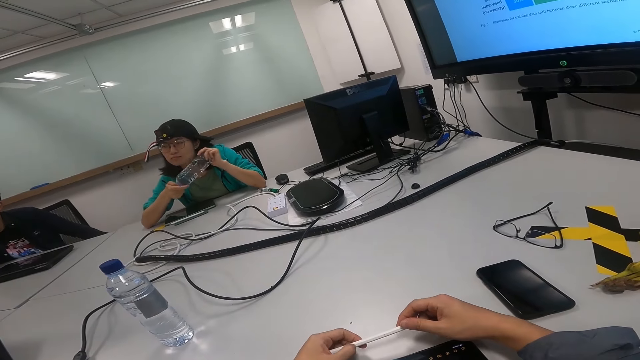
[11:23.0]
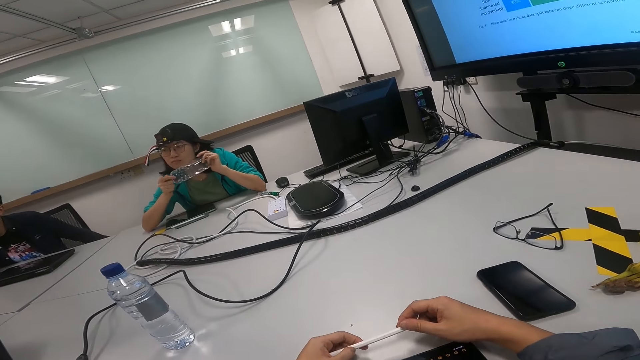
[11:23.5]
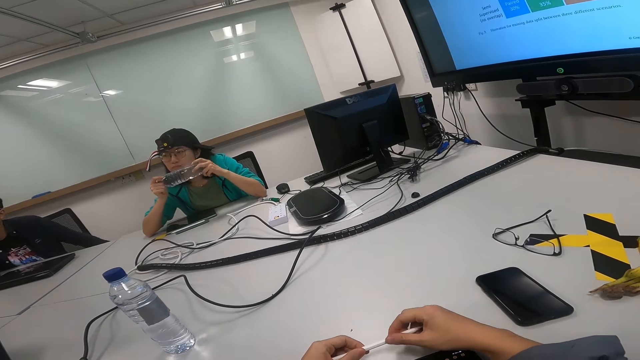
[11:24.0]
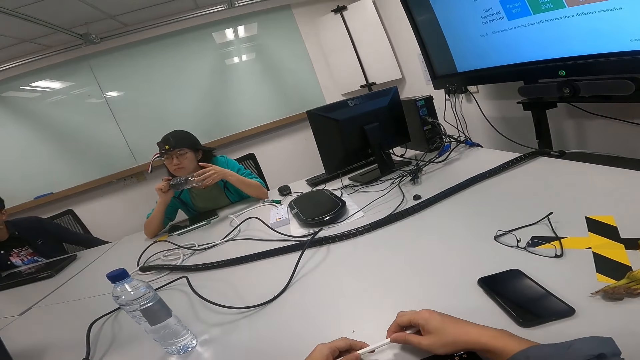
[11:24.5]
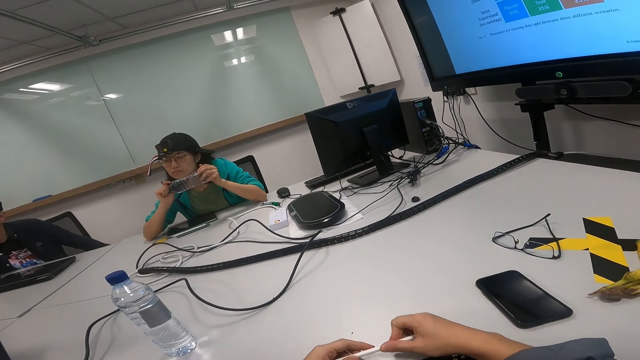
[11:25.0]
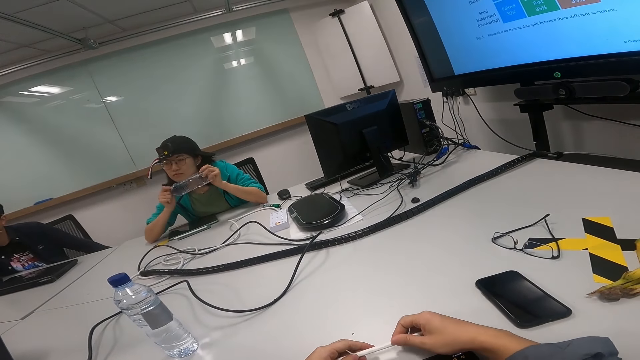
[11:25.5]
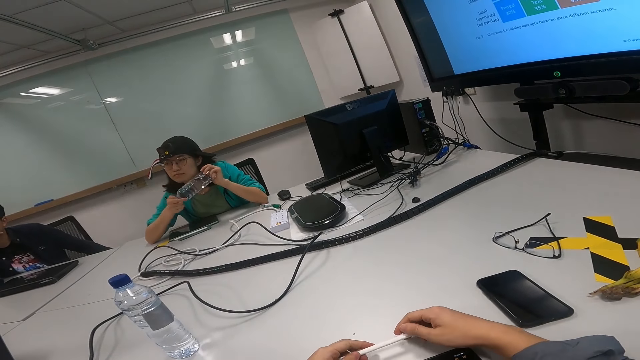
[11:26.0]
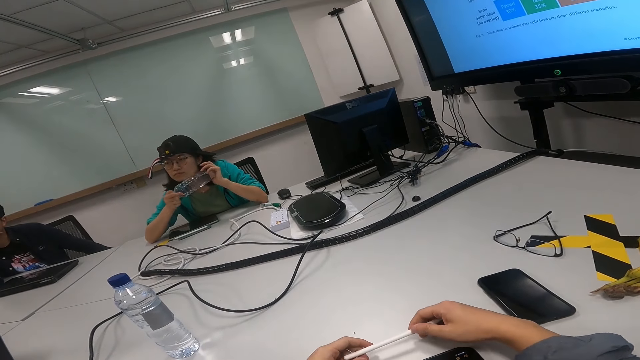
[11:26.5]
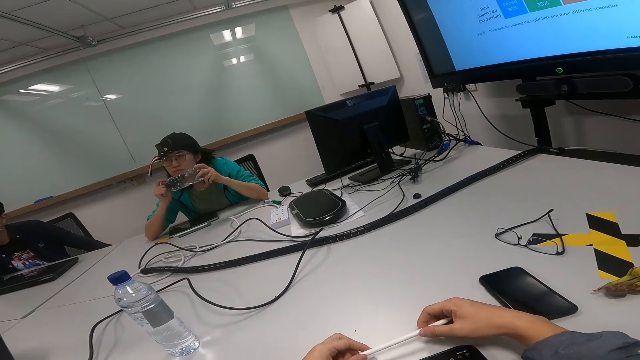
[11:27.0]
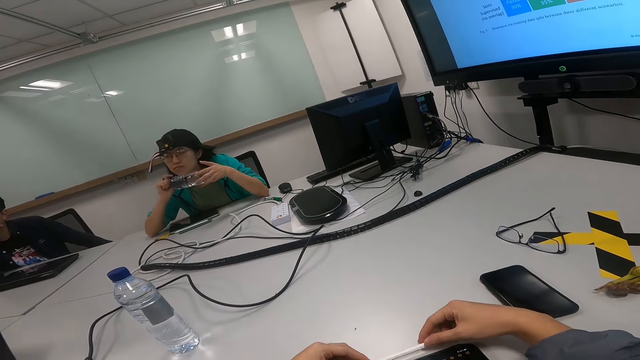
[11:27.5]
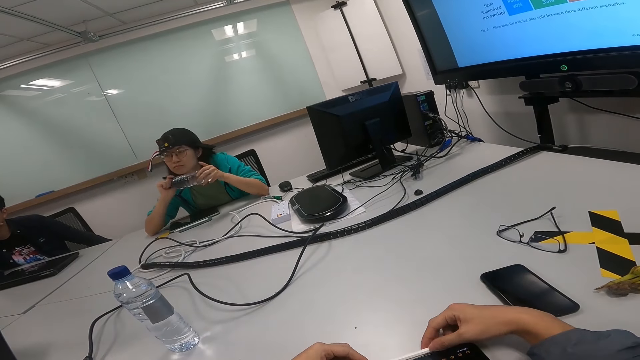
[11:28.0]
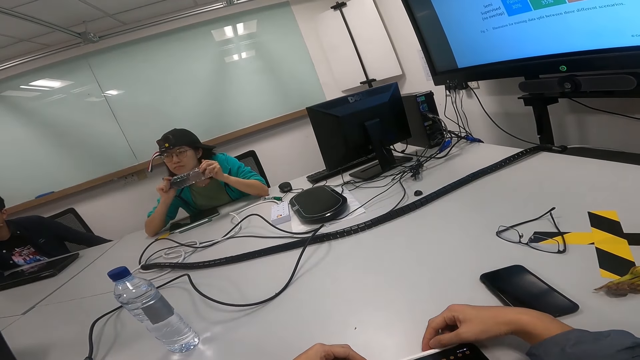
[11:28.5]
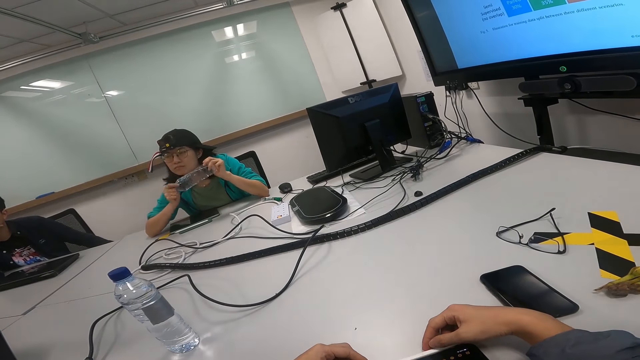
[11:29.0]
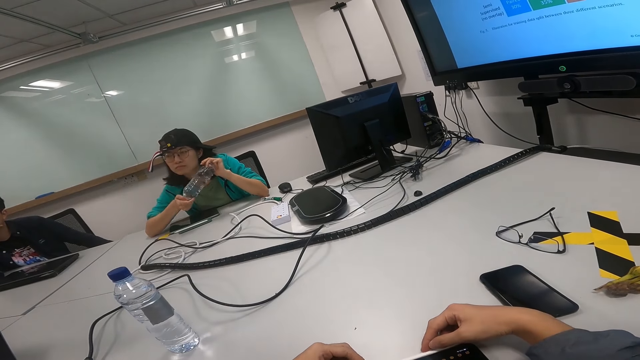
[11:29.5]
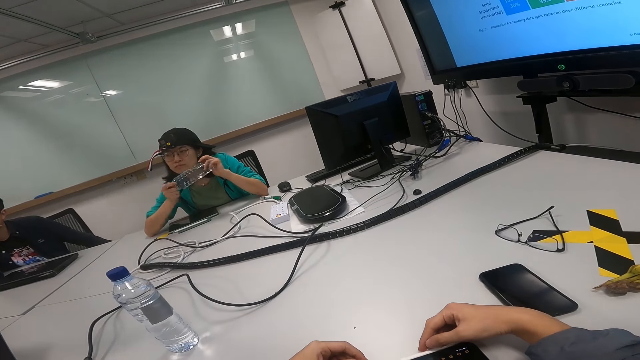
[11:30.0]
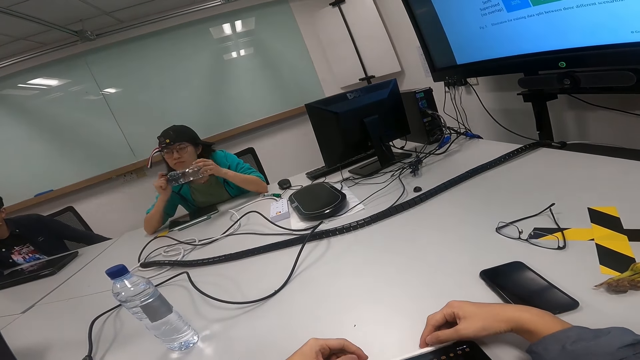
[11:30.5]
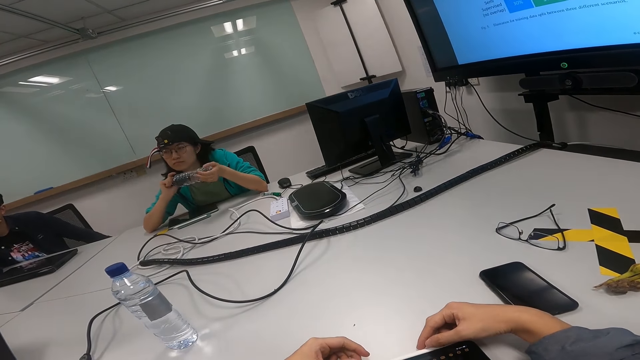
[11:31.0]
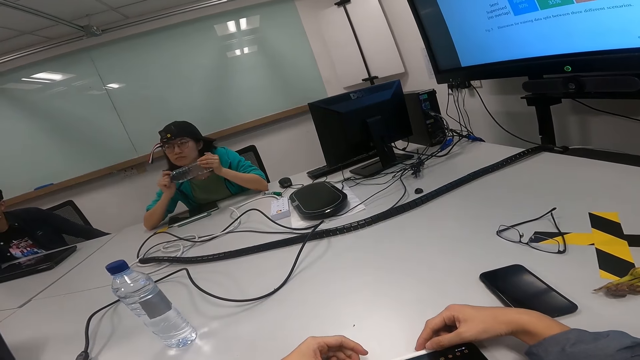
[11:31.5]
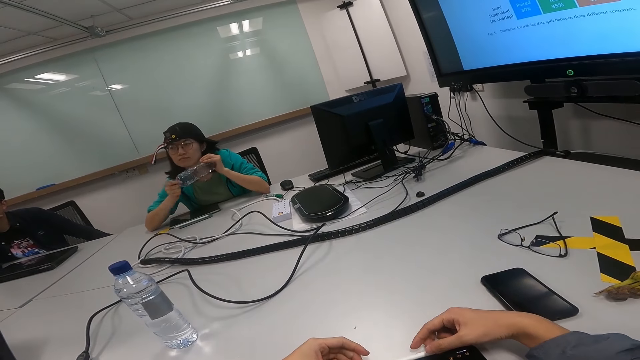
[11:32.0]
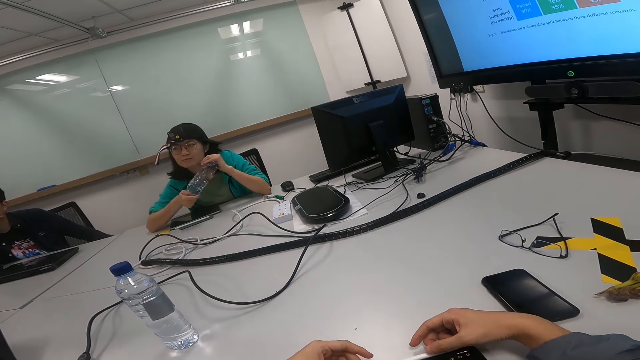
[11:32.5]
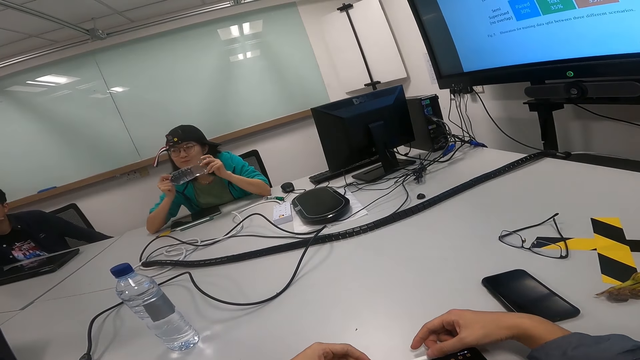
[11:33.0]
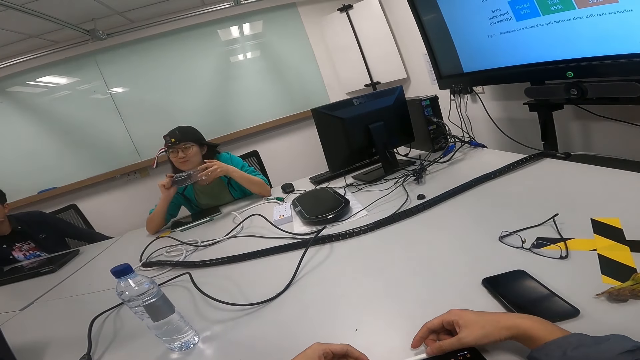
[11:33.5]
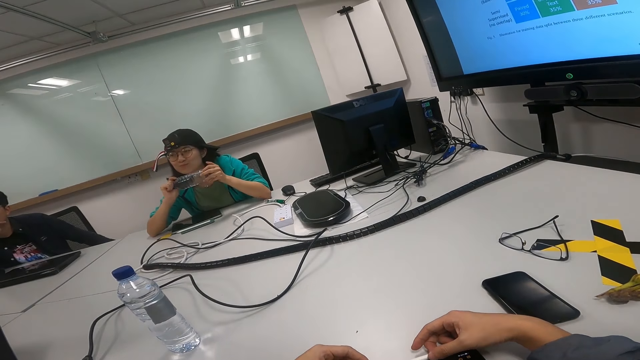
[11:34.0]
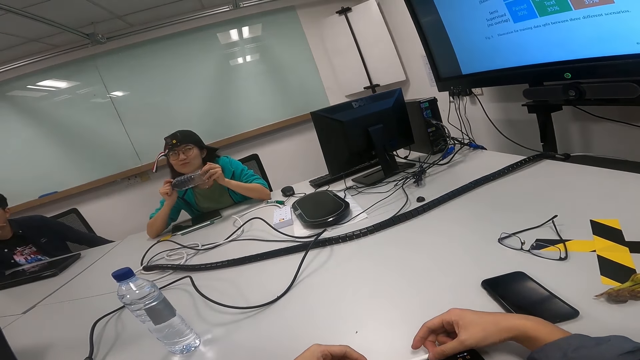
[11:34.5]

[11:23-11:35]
The camera wearer moves the pen. They talk. They look at a woman.

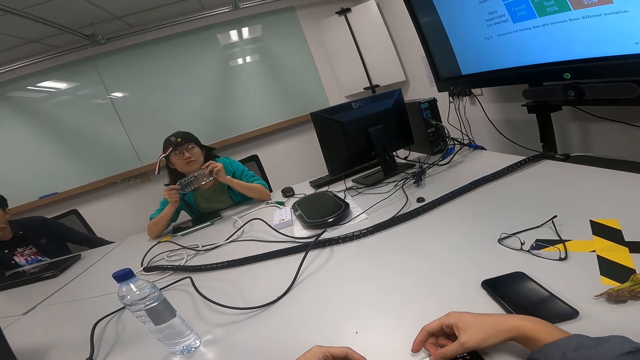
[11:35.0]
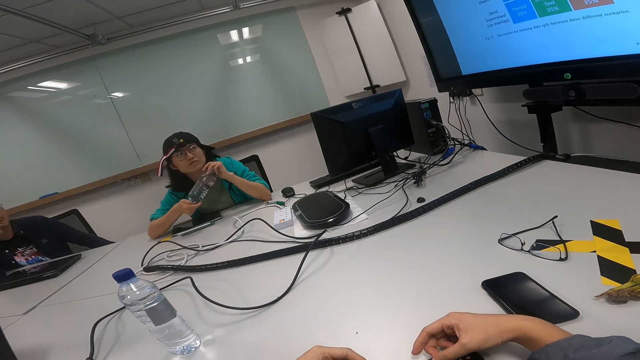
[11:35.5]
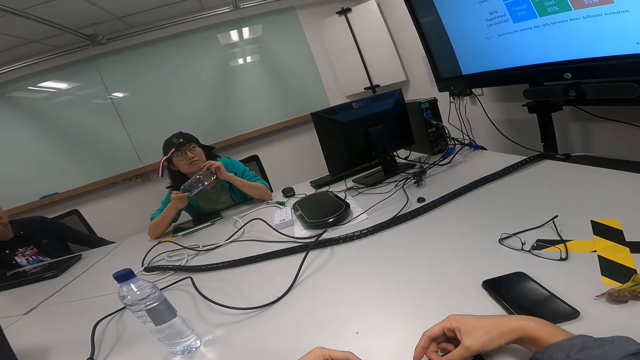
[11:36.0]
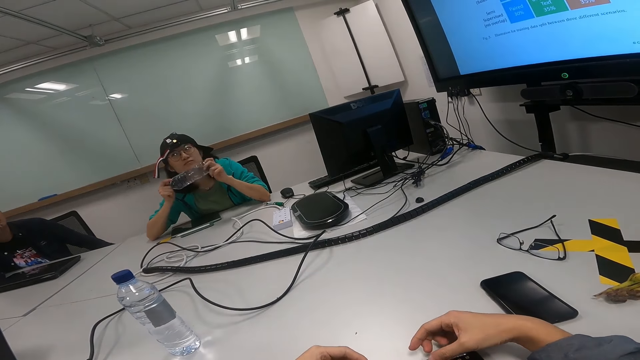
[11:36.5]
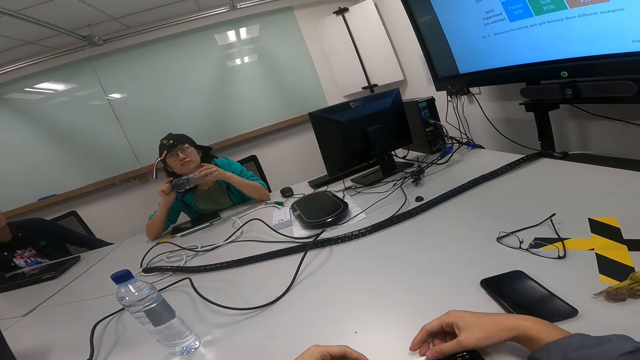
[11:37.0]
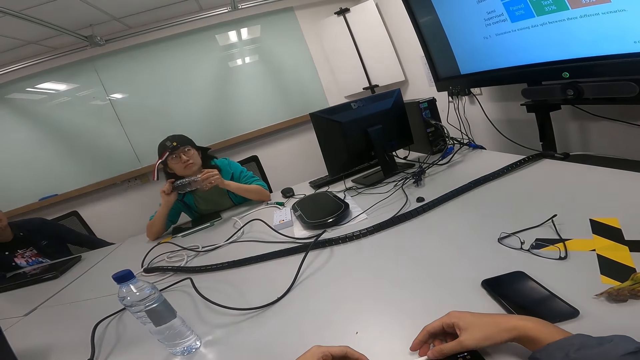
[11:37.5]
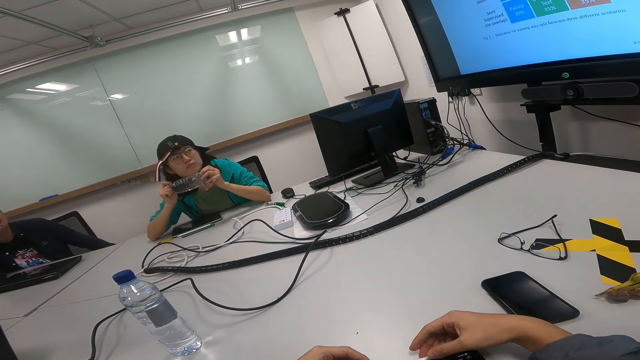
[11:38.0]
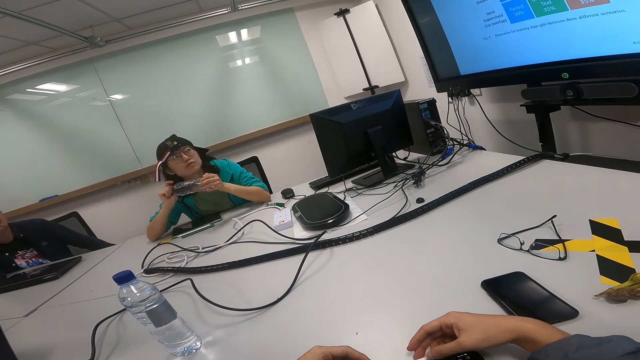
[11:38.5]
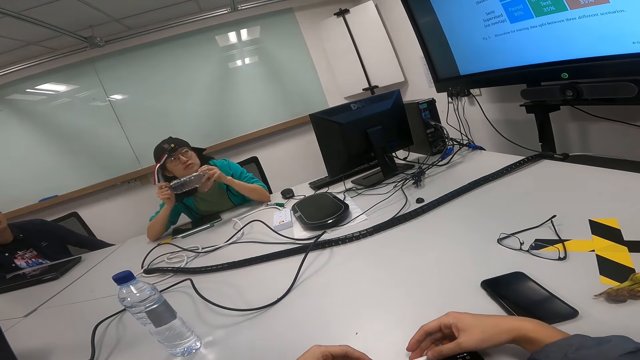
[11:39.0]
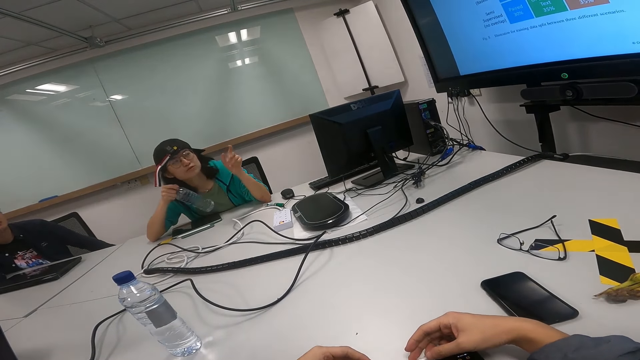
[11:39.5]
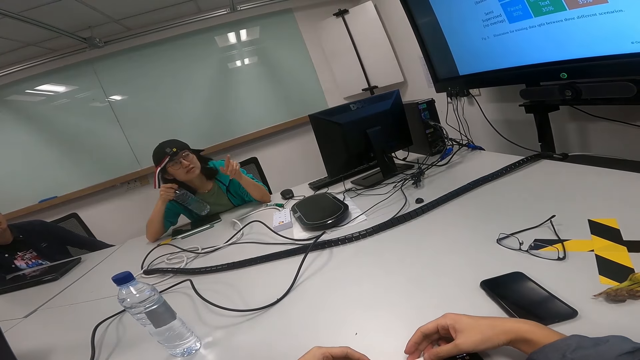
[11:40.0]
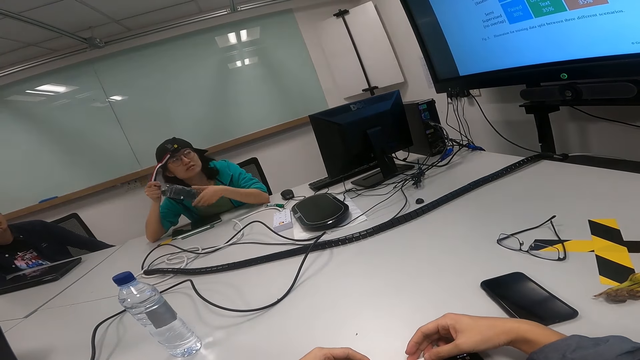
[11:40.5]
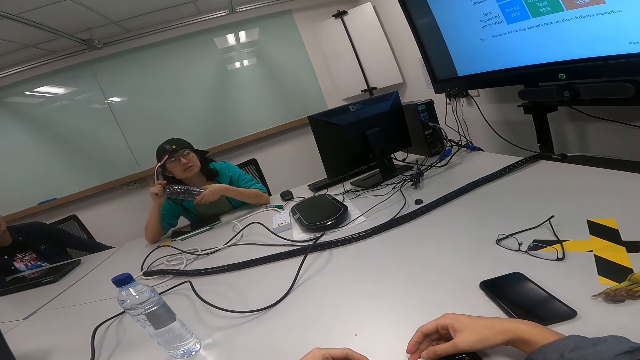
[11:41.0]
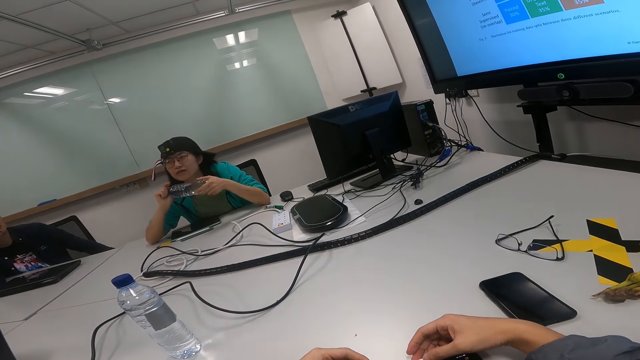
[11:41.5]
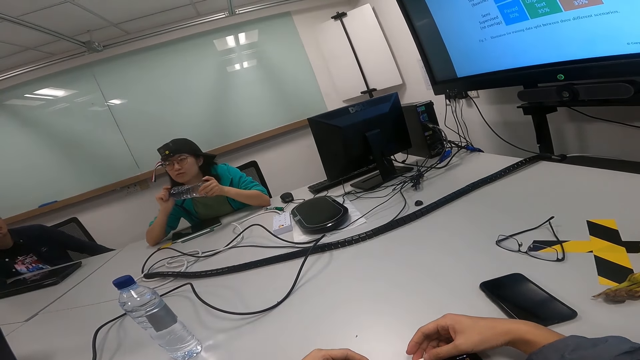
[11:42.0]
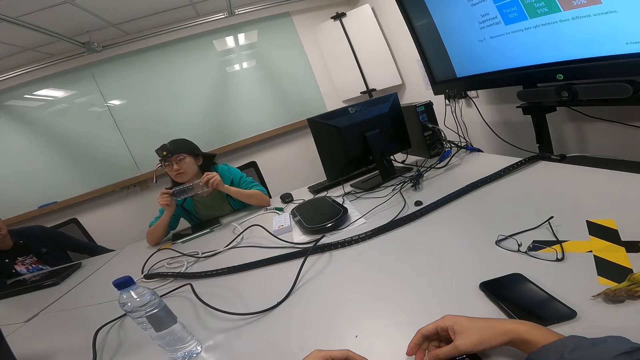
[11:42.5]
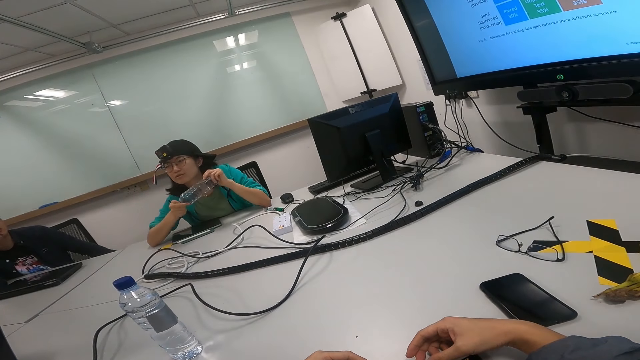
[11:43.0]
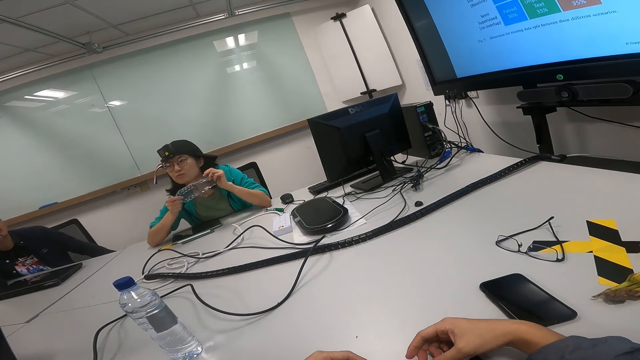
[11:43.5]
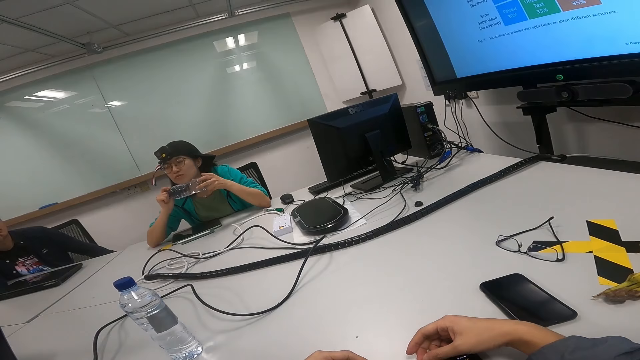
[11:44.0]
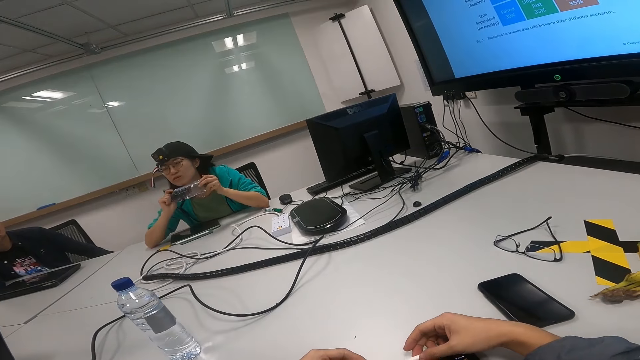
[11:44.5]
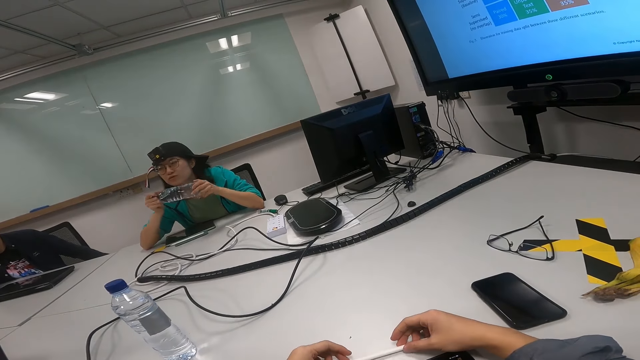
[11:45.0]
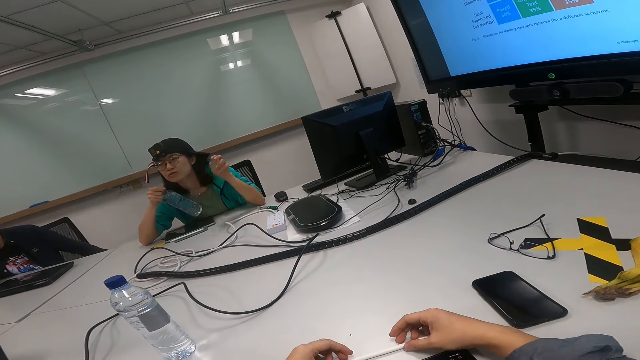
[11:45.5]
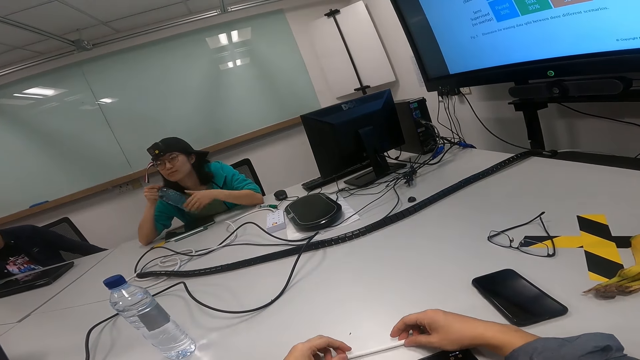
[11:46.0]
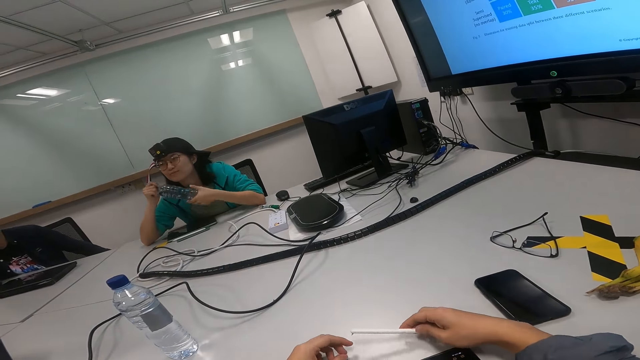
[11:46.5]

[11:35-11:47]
A woman talks to a man. The woman points at the manual, rotates the bottle, and holds the bottle. The woman lifts the hand and drops the hand. The man talks to the woman.
